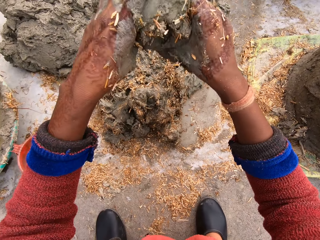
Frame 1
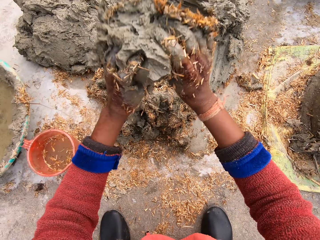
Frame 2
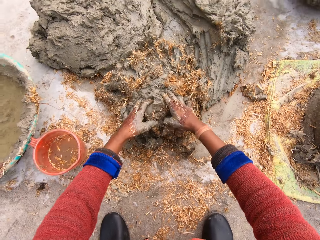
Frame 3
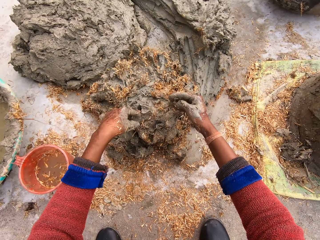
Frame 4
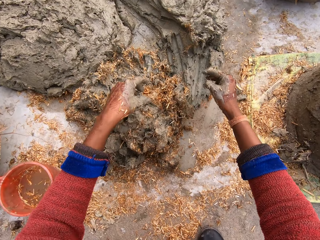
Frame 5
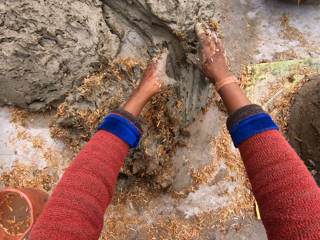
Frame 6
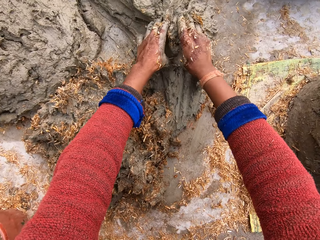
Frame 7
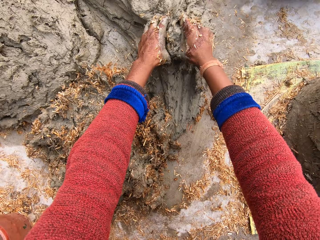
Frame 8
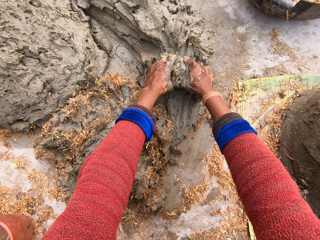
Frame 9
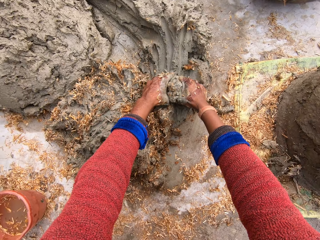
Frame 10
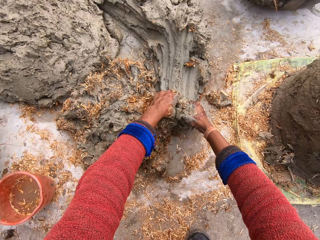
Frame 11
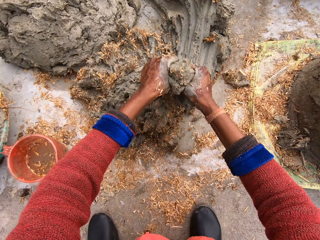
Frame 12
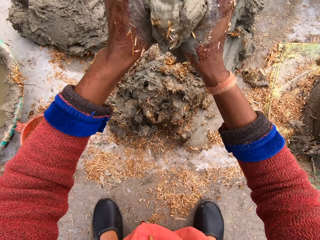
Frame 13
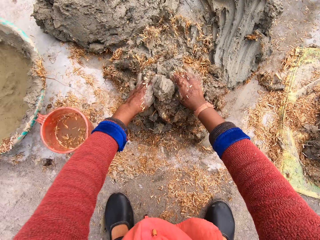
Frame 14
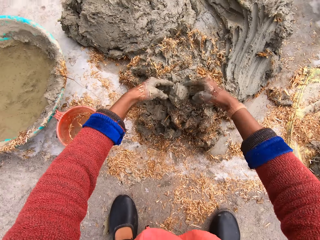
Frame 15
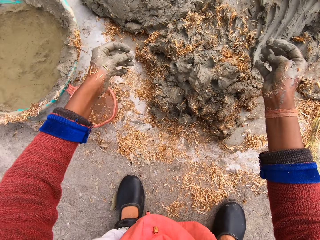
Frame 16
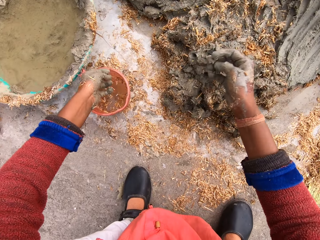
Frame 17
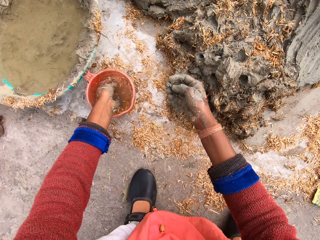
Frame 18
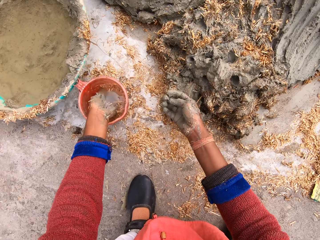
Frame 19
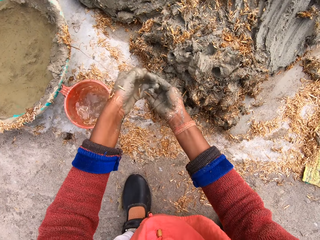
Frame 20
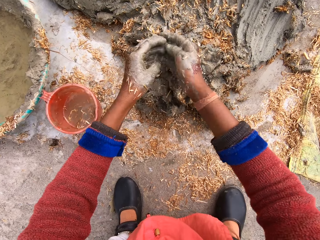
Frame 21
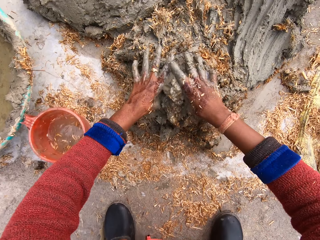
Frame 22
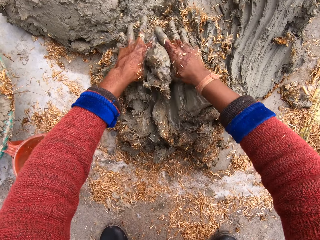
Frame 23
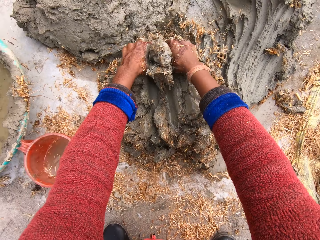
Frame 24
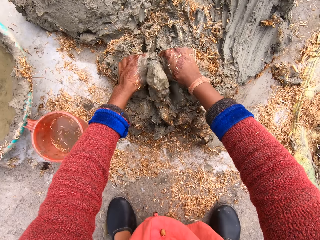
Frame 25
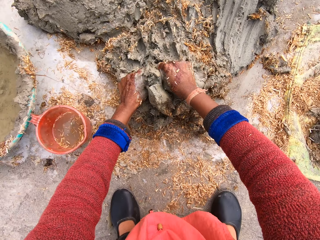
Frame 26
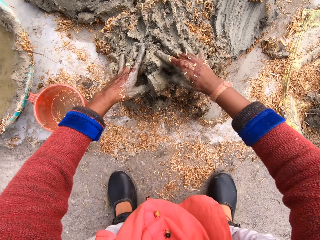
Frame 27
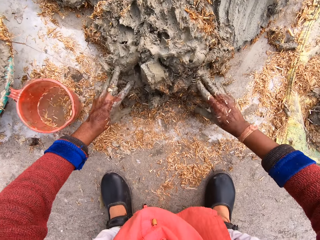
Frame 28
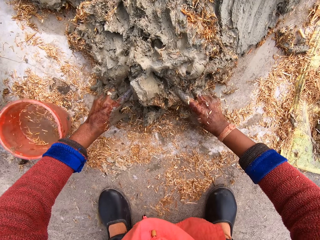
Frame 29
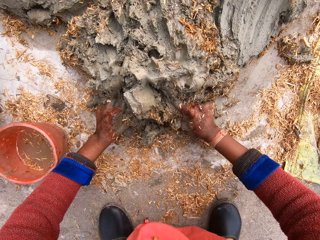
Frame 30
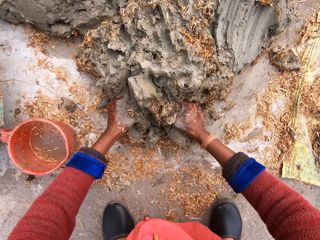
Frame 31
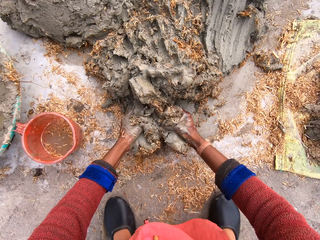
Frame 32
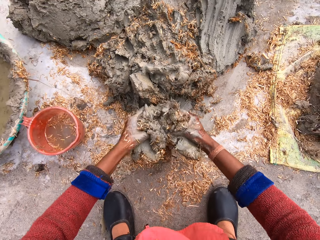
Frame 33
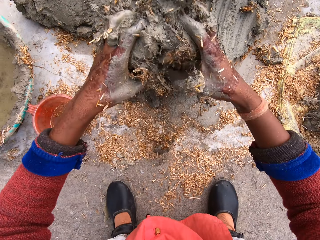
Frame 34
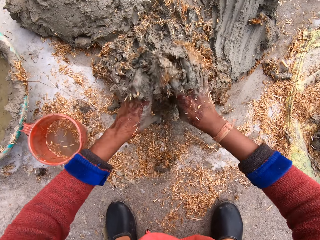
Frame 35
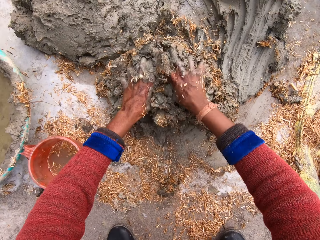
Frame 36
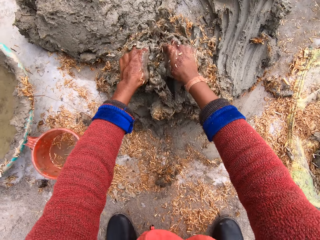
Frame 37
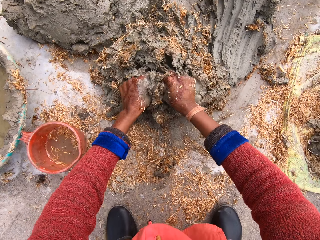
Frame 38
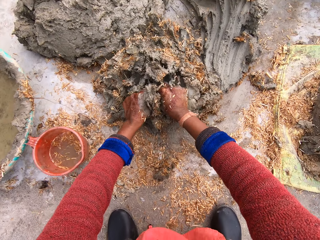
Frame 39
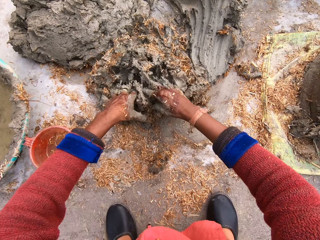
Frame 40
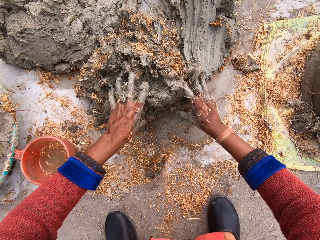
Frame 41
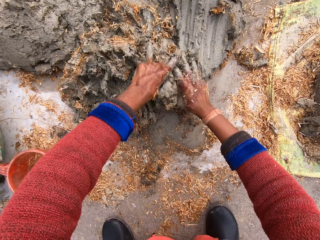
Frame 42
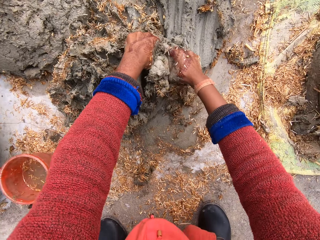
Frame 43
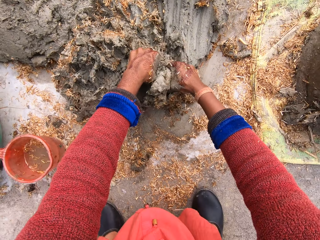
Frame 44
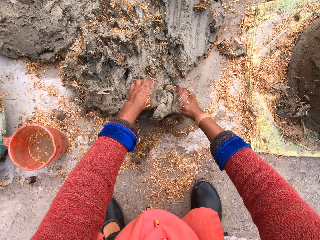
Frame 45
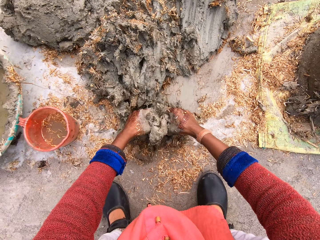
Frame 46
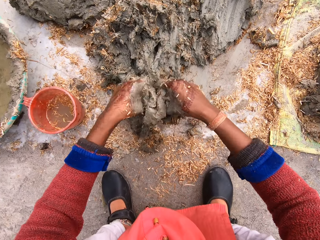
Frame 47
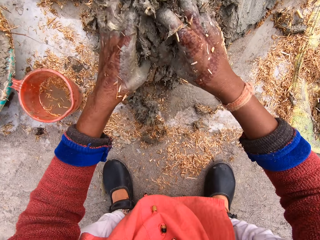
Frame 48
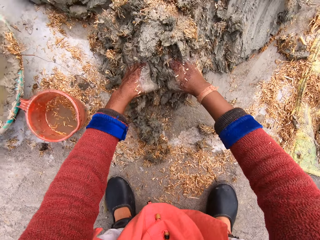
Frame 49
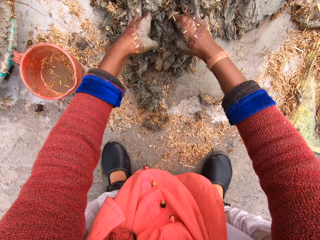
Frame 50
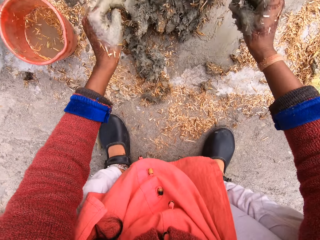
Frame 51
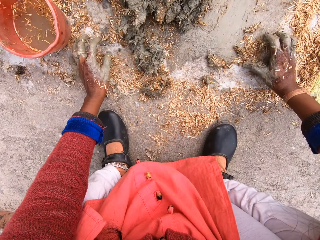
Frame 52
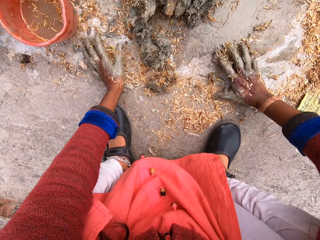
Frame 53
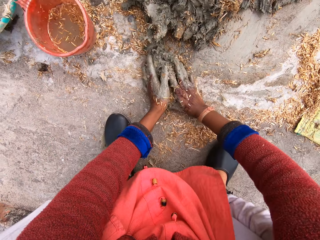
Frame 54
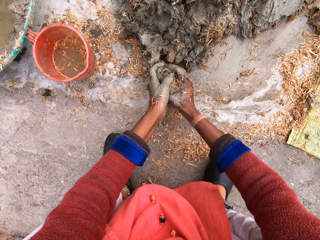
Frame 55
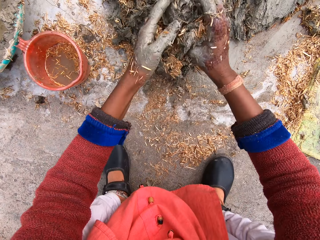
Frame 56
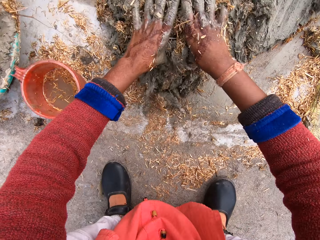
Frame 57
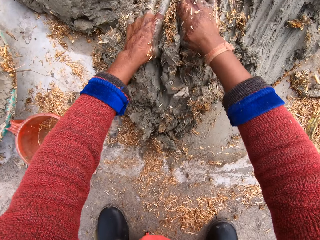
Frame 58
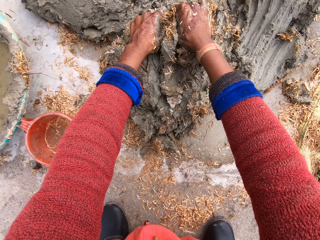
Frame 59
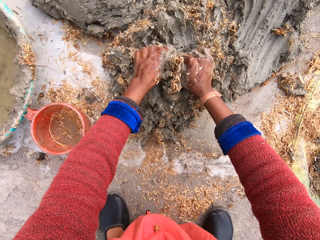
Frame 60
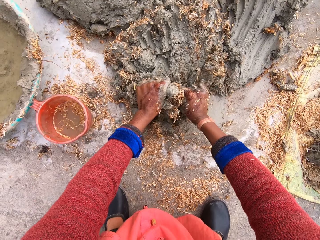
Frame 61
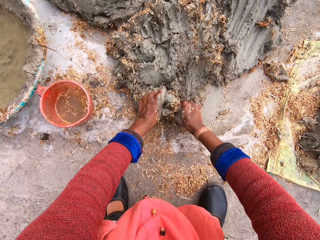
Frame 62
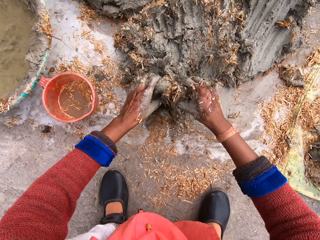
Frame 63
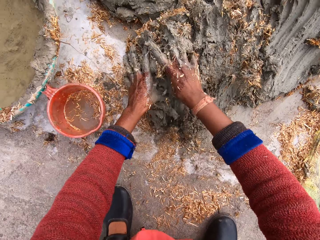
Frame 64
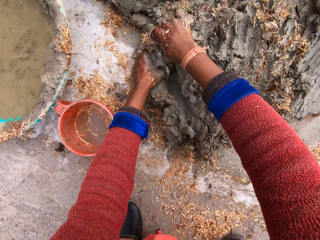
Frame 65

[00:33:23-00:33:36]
The camera wearer drops mortar on the mortar mix on the ground. She moves her hands forward. She takes more mortar from the heap of mortar. She cuts a piece of concrete with her hands. She drops mortar on the mortar mix on the ground again. She moves her left hand towards the jug and dips her hand in the jug. She takes water with her hand from the cup to her right hand. She splashes water on her hand. She mixes the concrete with the sawdust. She carries some mortar mix from the ground. She drops mortar mix on the mortar mix on the ground. She carries some mortar mix from the ground. She drops mortar mix on the mortar mix on the ground. She takes some mortar mix from the ground. She mixes the mortar mix.

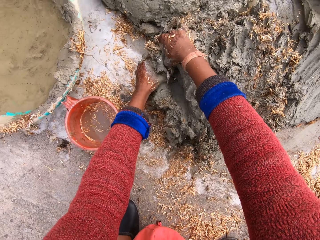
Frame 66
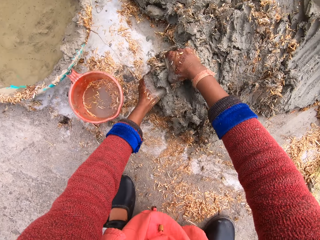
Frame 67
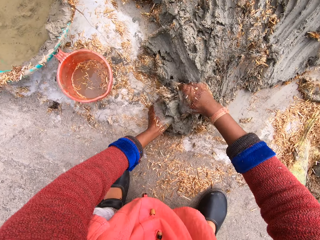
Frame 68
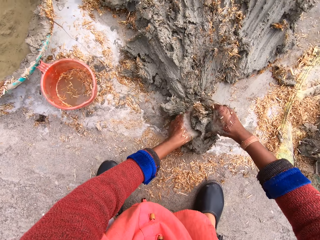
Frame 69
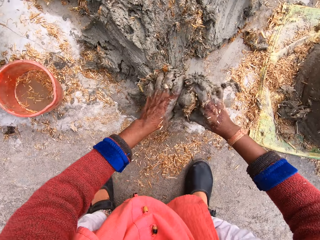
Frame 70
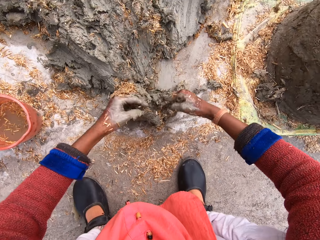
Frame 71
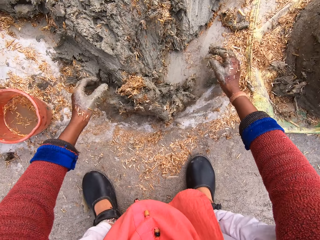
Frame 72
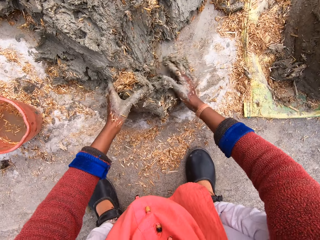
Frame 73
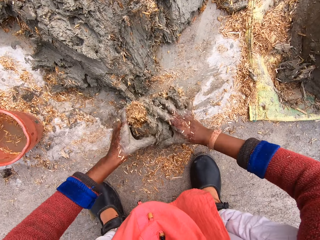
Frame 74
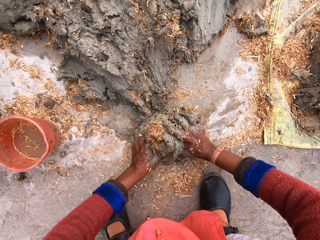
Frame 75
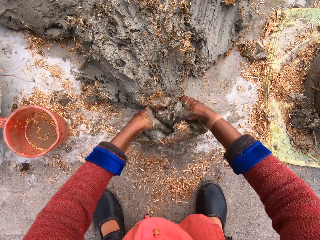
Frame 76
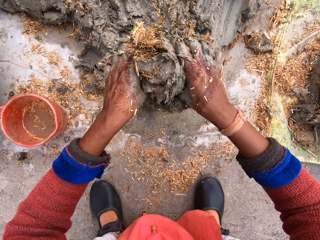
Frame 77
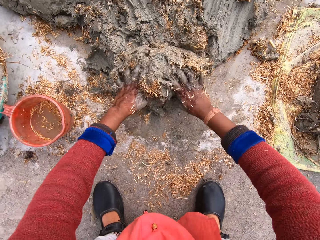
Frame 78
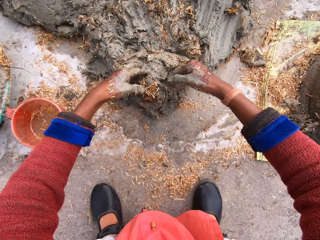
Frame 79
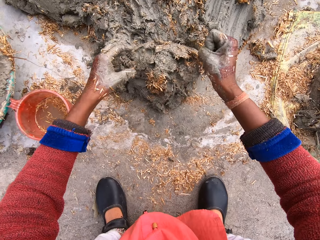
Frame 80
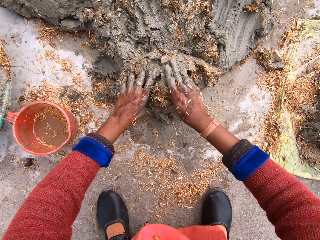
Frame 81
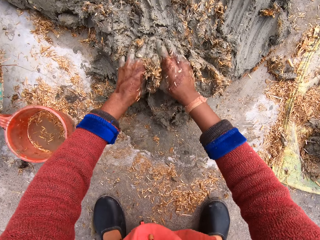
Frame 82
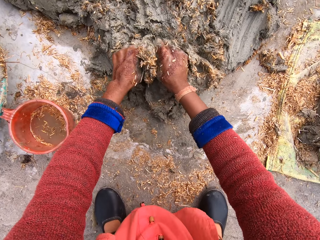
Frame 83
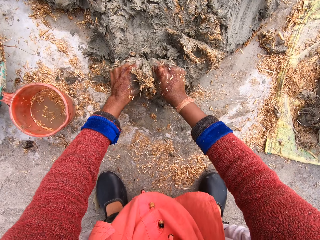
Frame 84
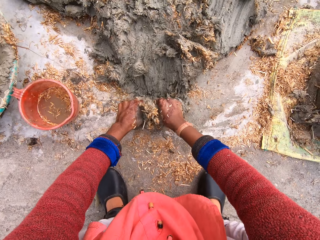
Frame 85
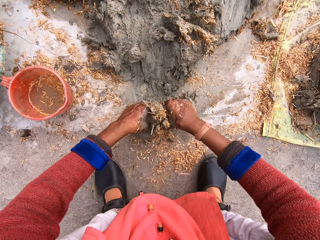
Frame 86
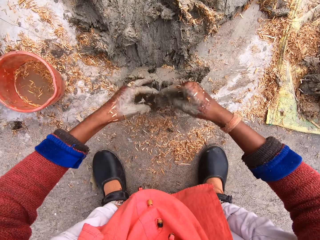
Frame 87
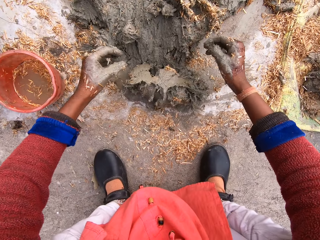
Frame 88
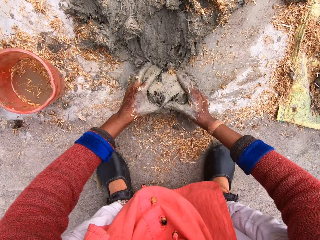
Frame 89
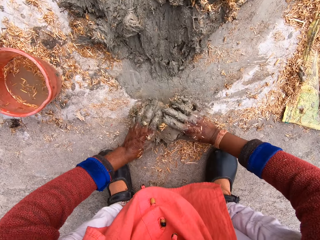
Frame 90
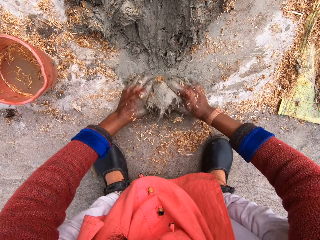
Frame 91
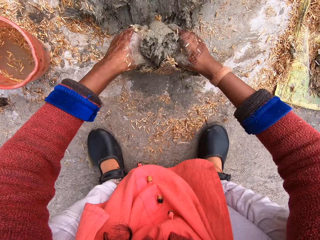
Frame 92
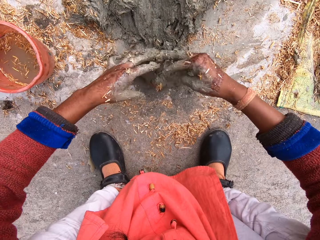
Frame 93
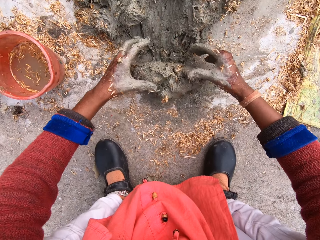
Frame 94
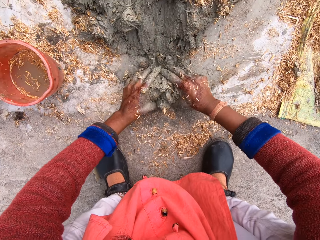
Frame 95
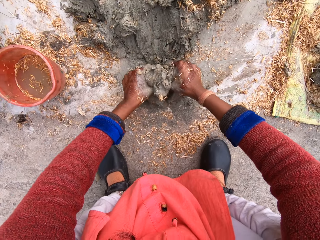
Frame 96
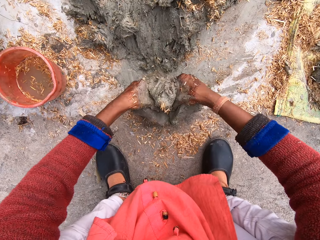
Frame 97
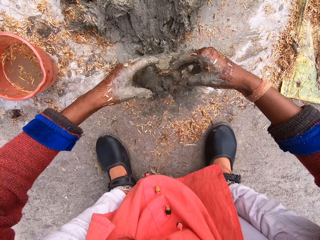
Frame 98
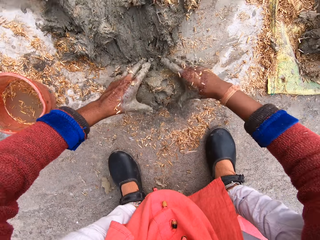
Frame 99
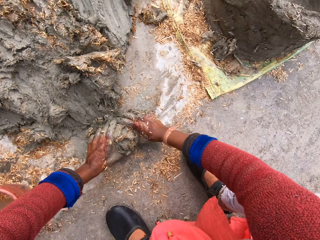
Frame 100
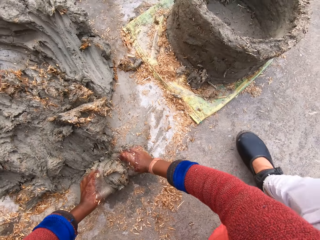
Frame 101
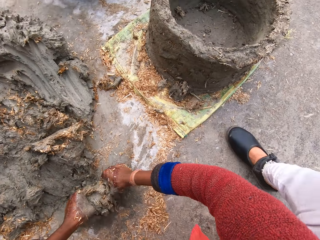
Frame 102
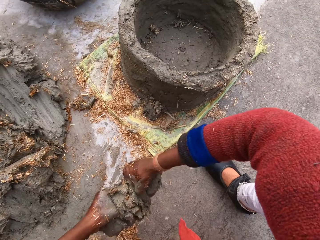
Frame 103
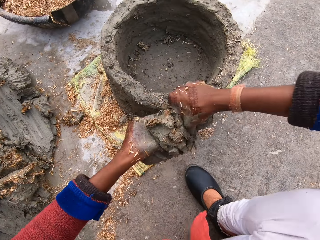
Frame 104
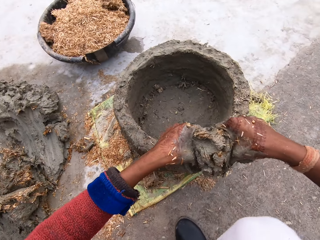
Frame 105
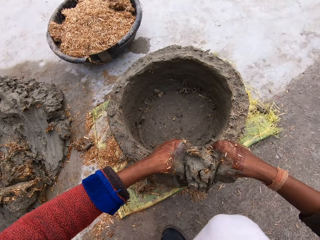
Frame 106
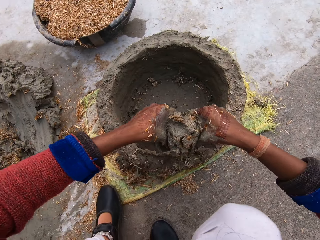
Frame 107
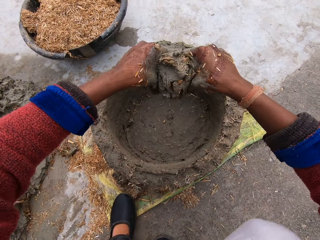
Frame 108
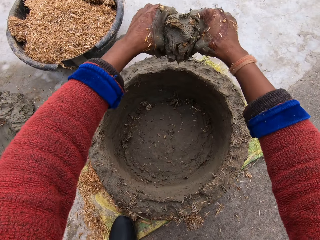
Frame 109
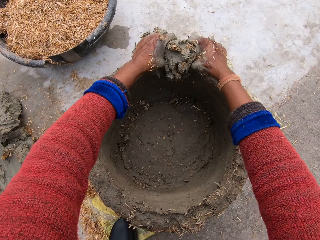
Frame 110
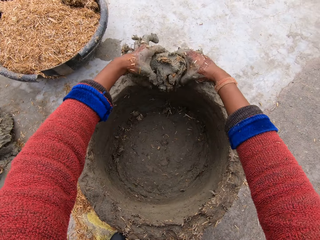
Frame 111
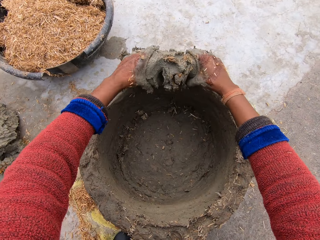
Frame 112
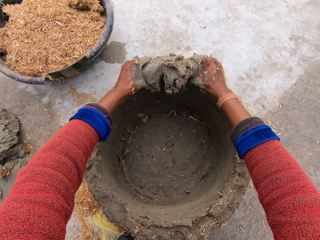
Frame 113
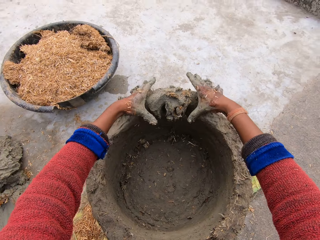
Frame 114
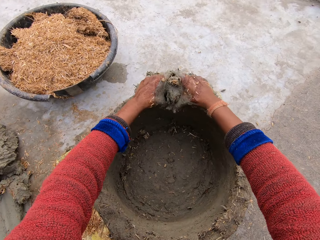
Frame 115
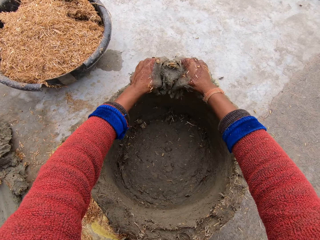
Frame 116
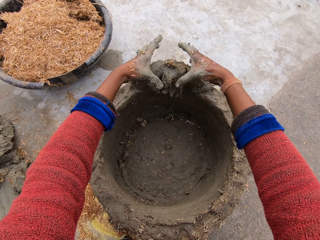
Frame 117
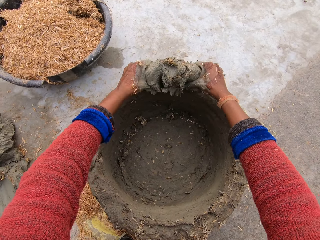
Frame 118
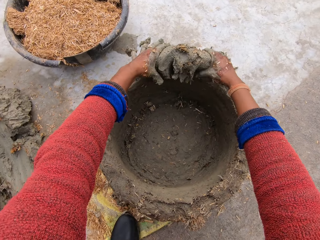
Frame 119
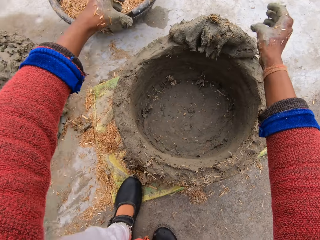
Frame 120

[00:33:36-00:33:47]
The camera wearer takes some mortar mix and mixes some mortar mix. She lifts up the mixture. She carries the mortar mix. She moves her hands forward. She places the mixture on the structure. She molds a flower pot with the mortar mix. She presses on the mixture with her hands.
